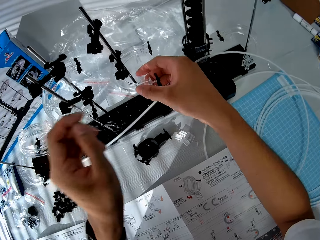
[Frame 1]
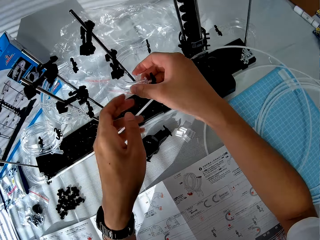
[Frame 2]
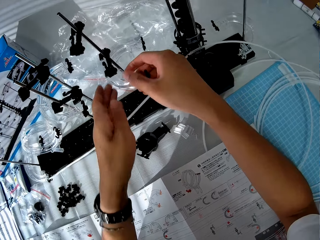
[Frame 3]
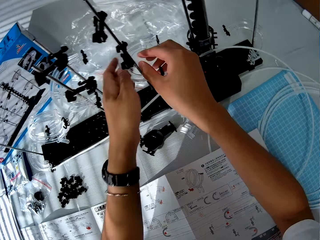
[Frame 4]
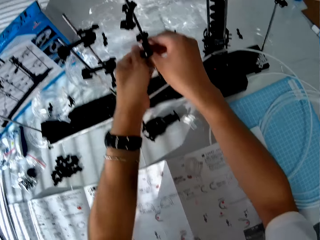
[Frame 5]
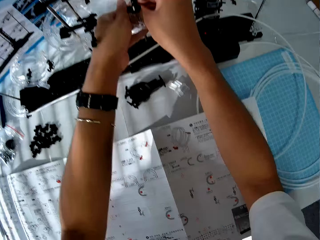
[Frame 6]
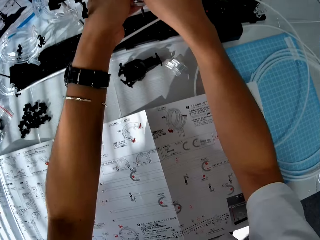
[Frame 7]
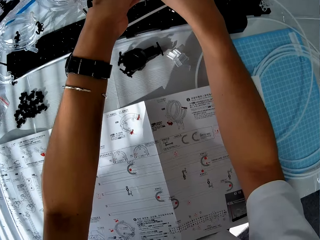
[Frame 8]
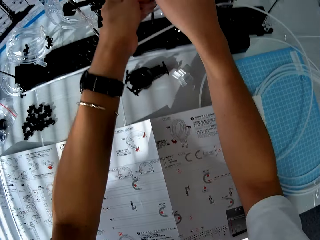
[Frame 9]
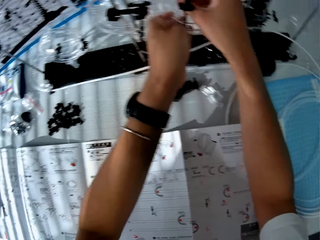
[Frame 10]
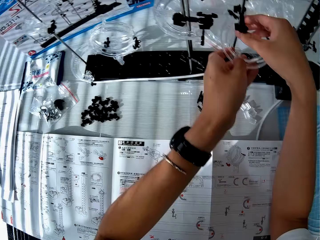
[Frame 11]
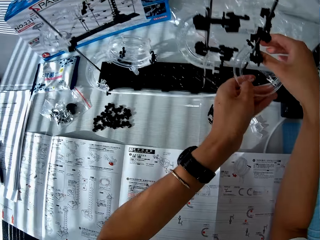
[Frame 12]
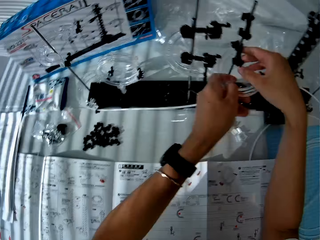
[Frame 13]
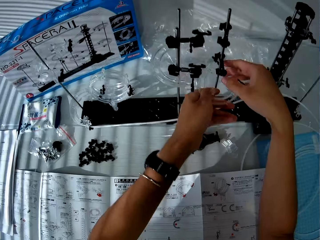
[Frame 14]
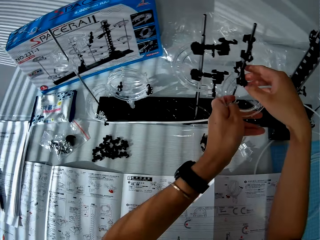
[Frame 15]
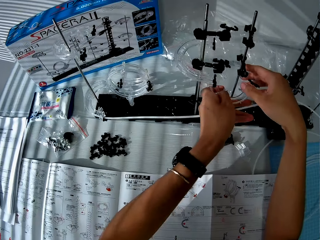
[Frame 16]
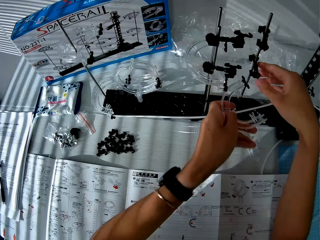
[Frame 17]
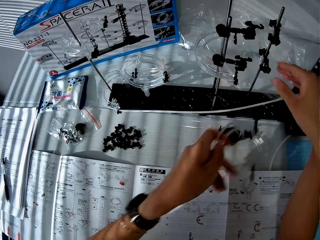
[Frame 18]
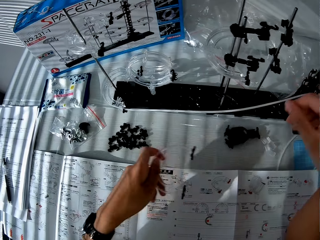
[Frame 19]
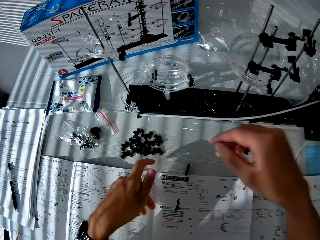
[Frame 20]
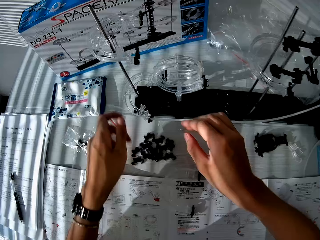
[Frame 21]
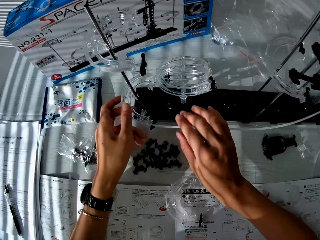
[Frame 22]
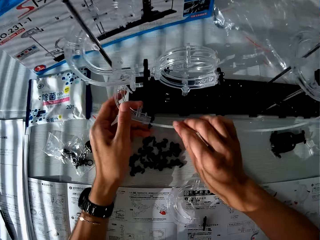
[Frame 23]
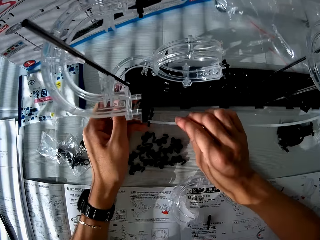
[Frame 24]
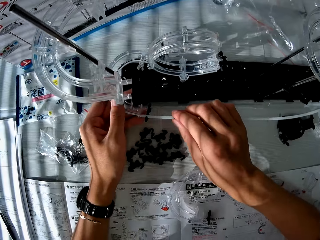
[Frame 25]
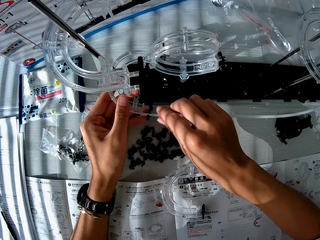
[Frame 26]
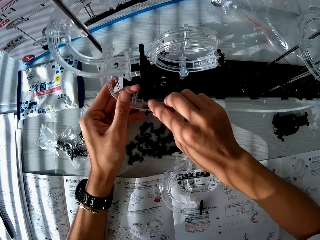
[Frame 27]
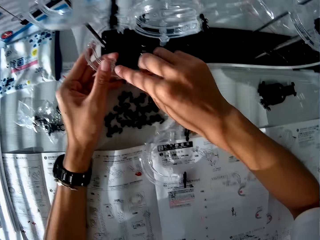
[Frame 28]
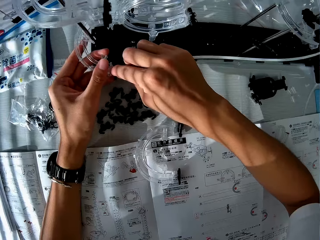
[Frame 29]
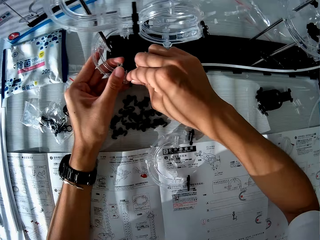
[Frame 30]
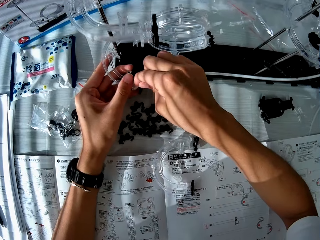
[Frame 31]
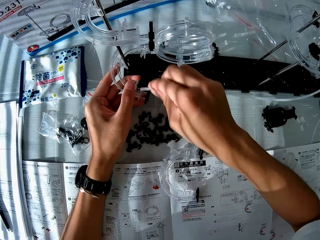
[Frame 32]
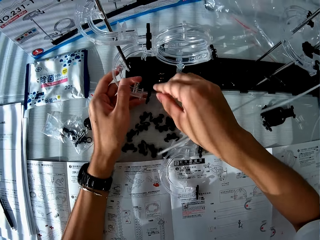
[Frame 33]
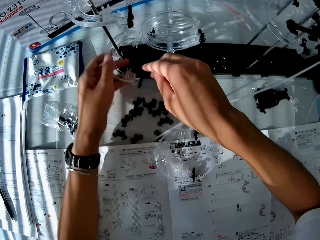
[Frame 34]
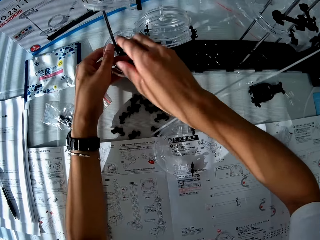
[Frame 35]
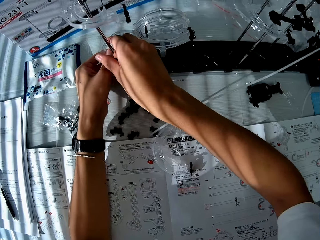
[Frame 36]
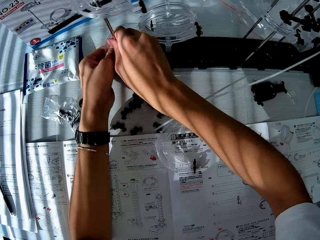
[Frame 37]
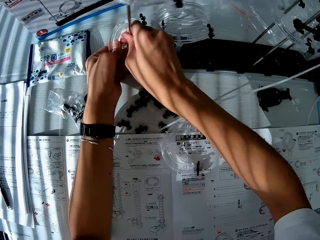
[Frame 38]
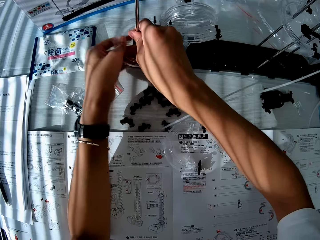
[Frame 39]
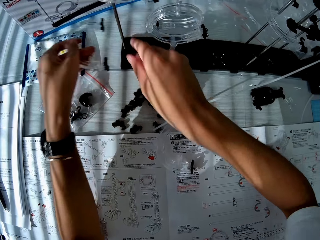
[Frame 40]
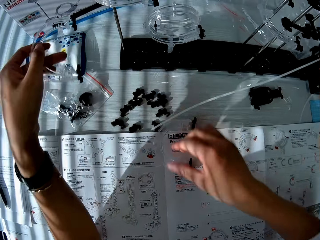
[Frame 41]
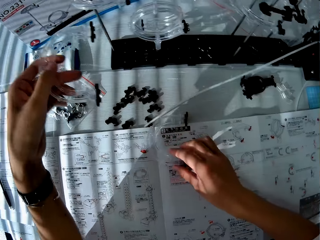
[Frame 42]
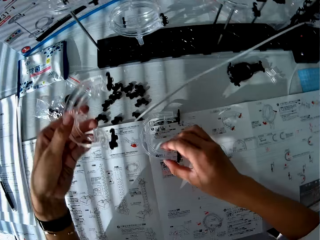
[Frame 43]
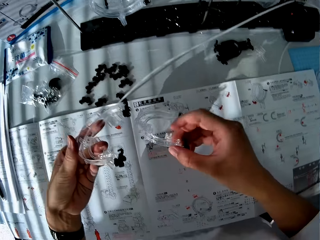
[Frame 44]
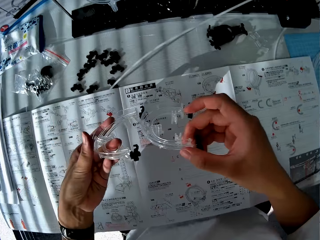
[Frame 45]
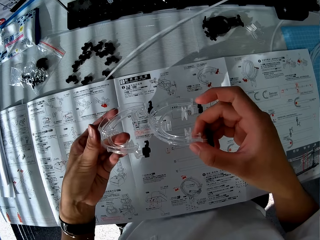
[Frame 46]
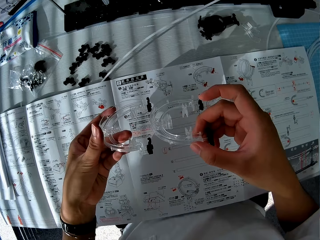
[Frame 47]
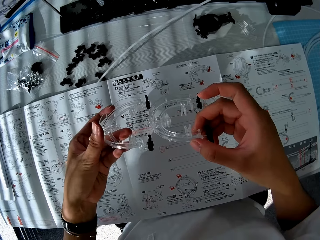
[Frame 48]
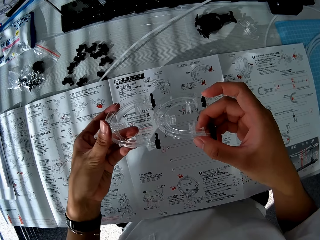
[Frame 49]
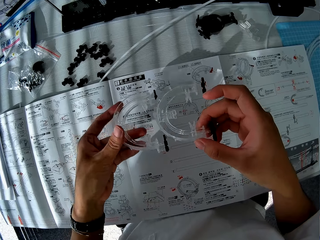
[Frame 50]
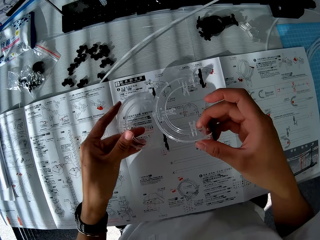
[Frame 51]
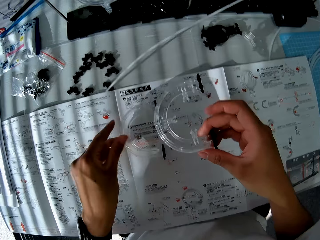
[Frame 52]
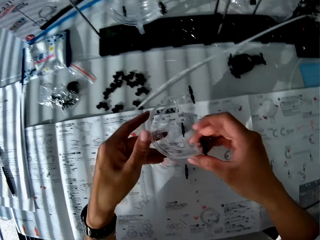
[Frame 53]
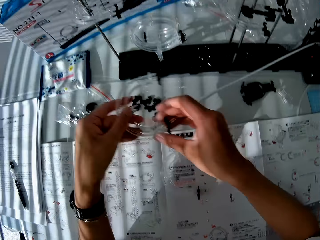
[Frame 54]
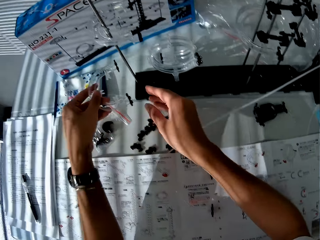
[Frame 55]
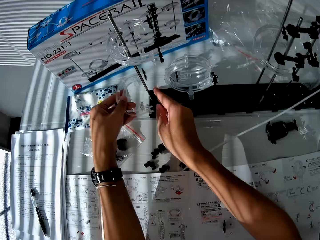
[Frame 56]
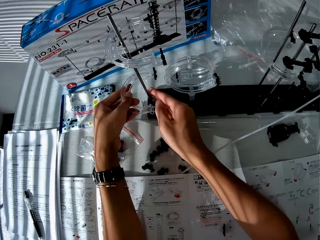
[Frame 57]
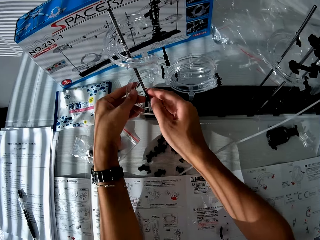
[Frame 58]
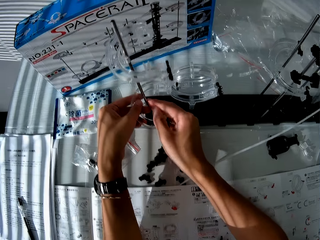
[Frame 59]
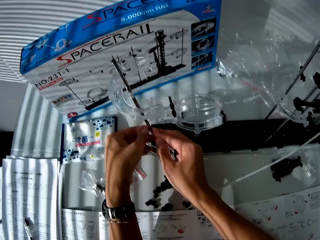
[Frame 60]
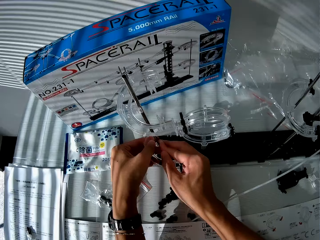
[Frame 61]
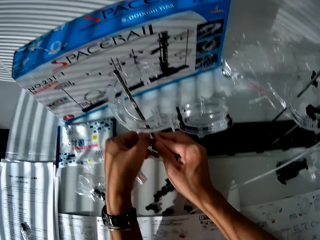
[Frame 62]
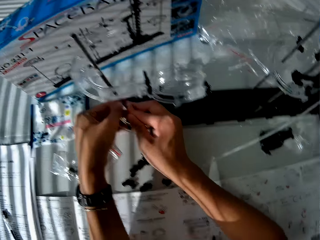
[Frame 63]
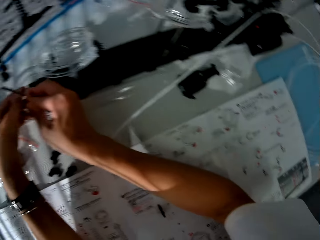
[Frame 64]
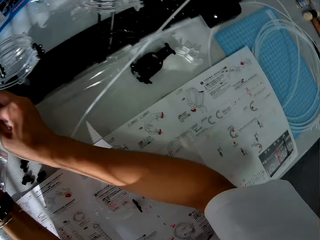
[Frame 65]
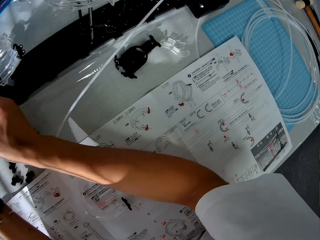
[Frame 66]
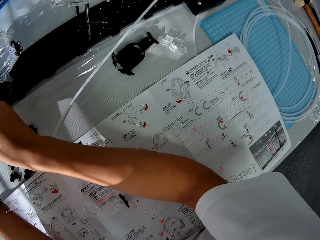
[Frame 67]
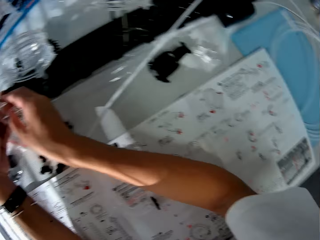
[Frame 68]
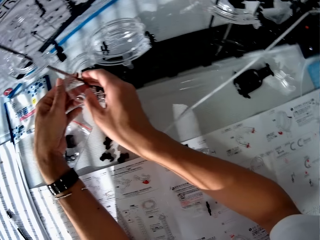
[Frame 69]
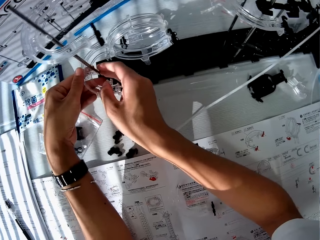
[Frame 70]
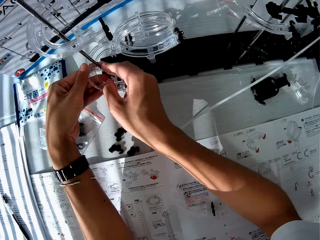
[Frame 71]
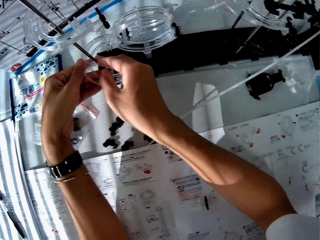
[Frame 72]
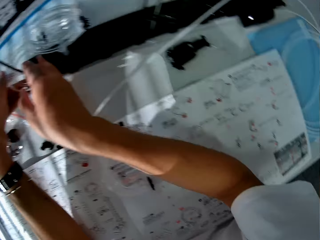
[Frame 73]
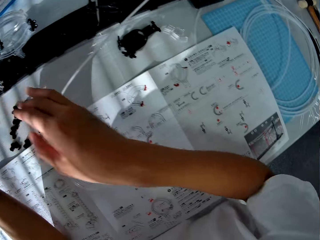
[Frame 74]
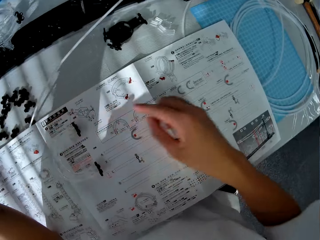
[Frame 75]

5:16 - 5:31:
The camera wearer dismantles the space rail. They take the corner parts, put down the corner part, and assemble the corner part.

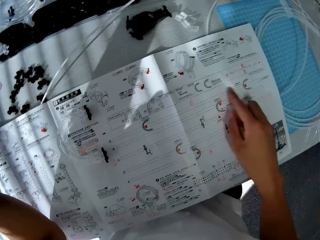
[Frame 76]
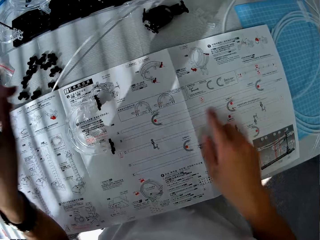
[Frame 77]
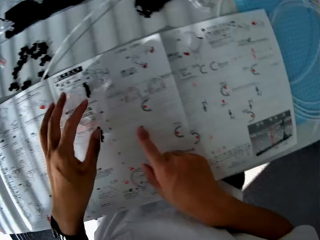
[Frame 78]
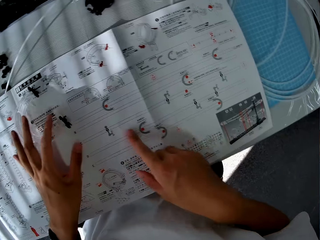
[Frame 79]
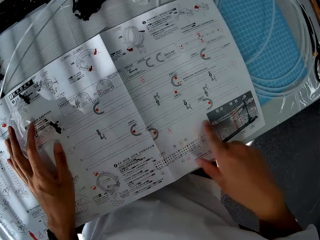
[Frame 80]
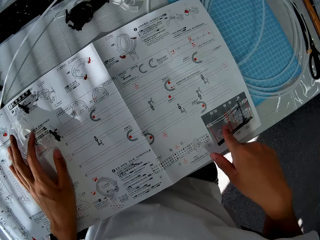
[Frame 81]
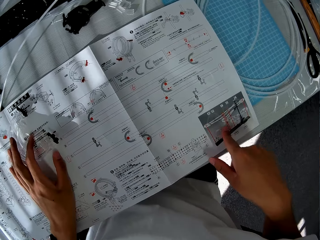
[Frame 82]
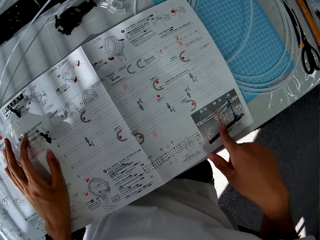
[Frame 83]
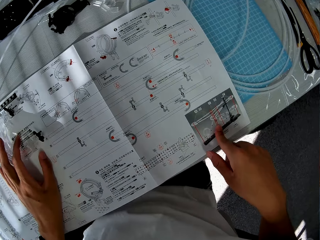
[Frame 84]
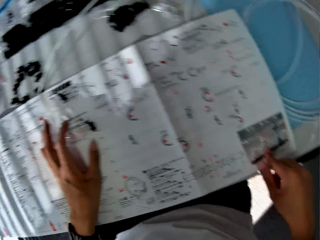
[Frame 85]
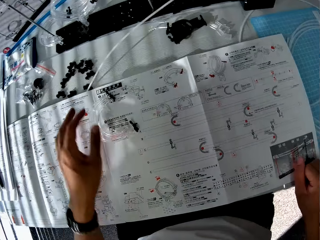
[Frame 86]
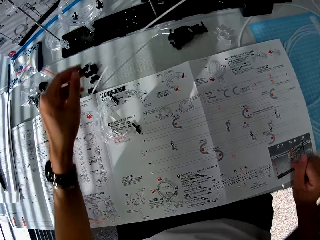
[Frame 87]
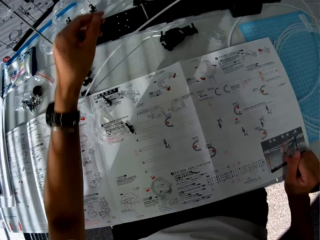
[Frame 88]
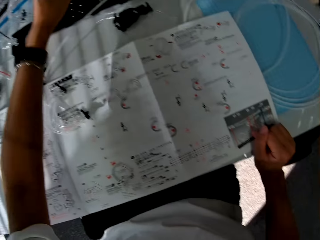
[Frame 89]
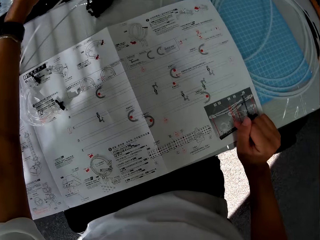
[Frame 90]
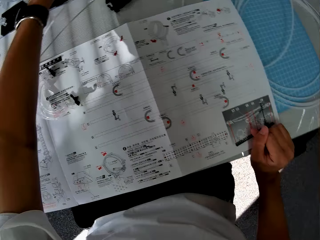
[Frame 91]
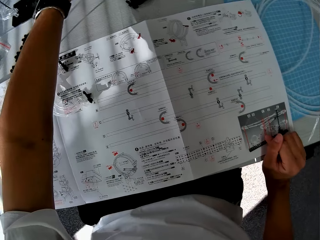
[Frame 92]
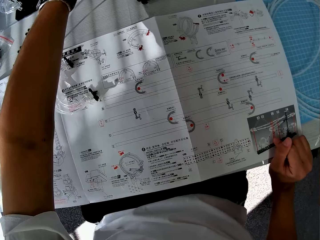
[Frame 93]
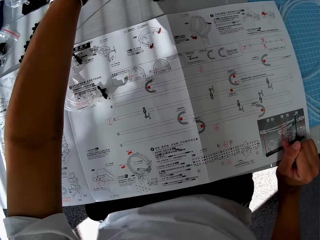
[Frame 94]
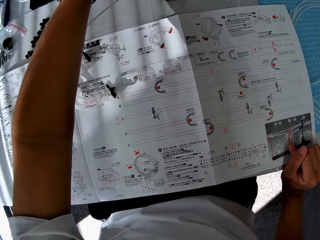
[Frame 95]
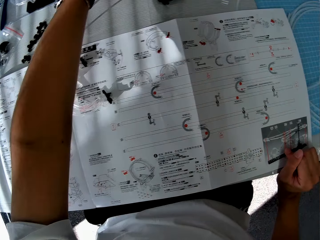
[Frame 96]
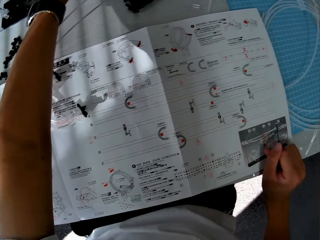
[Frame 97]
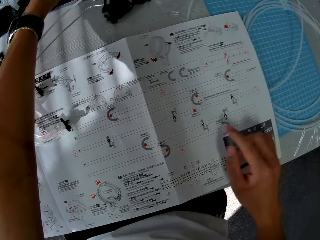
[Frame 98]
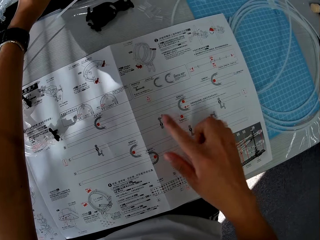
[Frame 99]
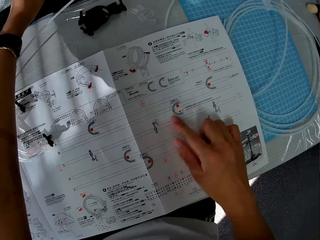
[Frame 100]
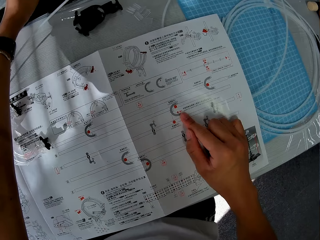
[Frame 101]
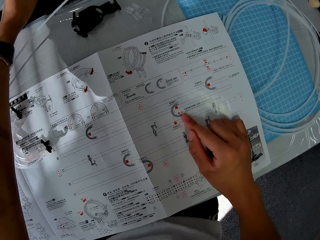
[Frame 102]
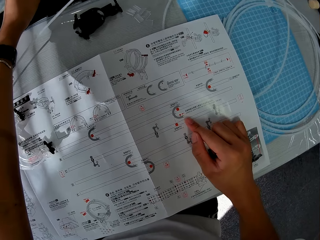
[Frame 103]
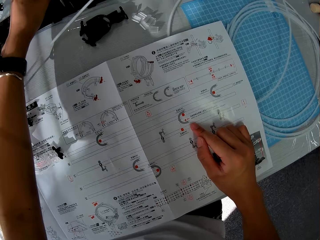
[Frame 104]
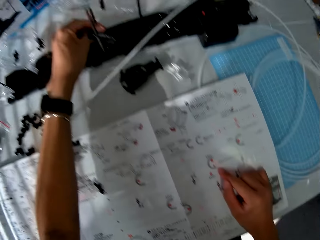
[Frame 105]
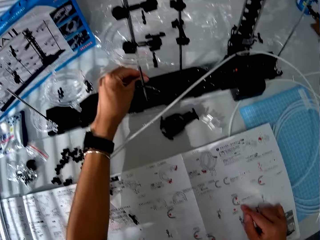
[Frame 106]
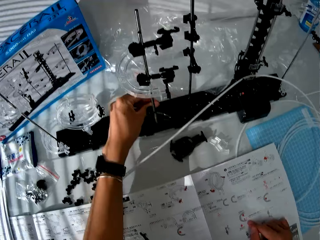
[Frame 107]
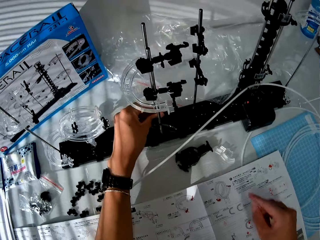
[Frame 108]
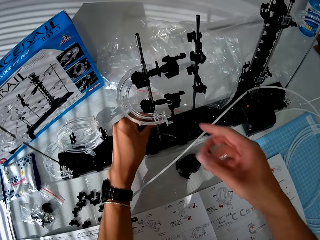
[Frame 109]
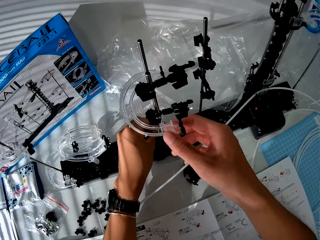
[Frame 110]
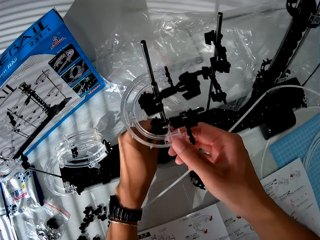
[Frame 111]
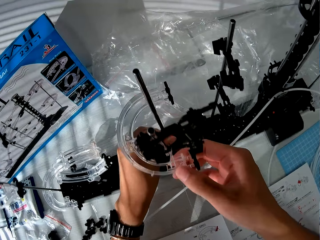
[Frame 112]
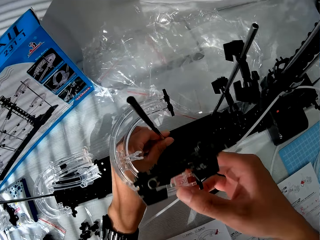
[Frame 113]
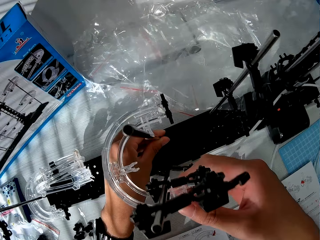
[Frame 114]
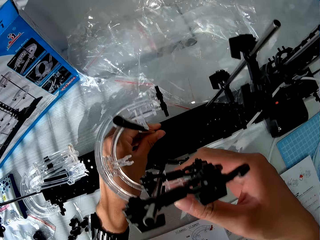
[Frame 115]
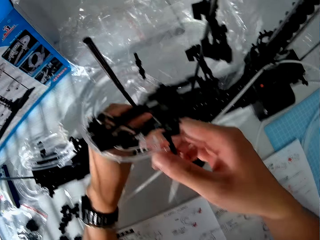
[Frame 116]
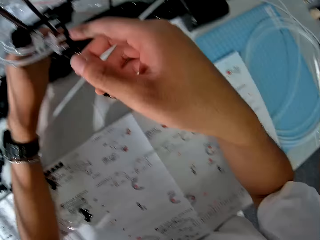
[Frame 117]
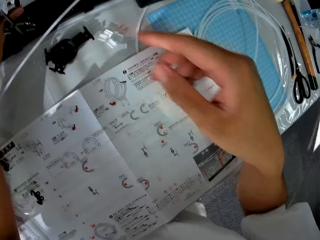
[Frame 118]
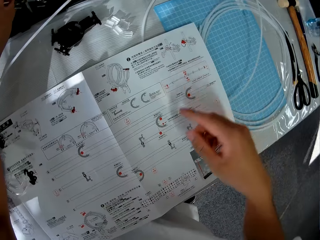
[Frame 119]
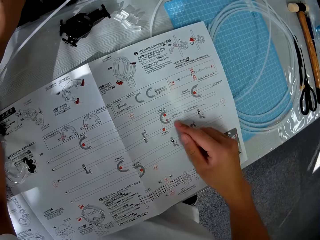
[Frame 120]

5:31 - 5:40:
The camera wearer checks the paper manual. They point at the paper, touch the space rail, point on the space rail paper, and check the toy setup.
